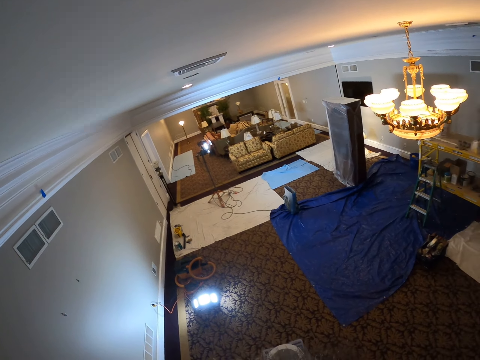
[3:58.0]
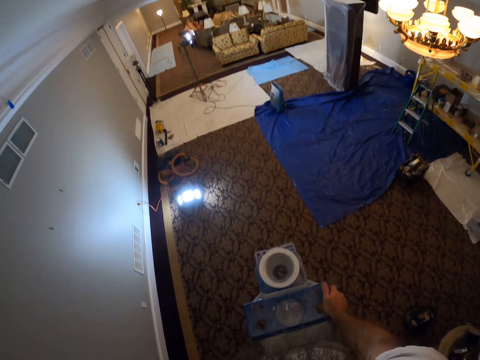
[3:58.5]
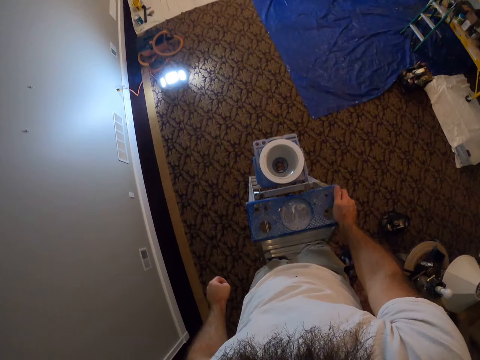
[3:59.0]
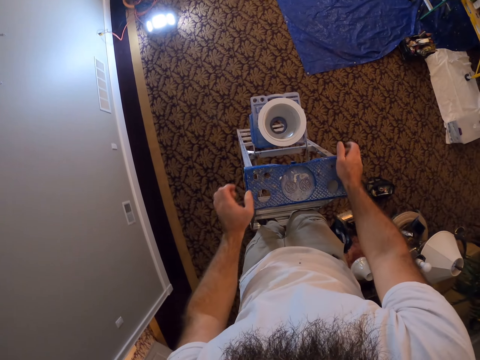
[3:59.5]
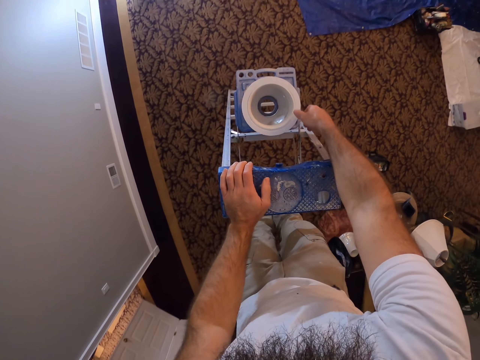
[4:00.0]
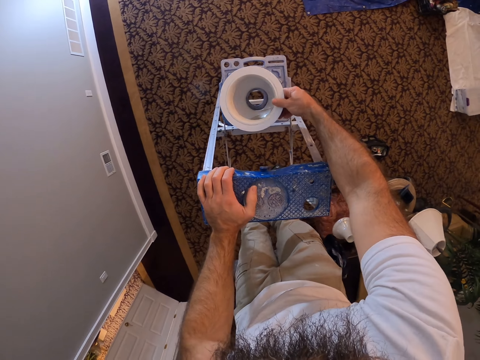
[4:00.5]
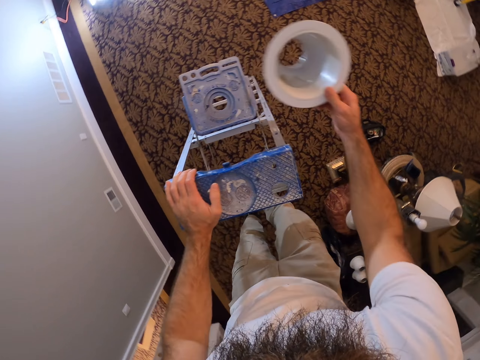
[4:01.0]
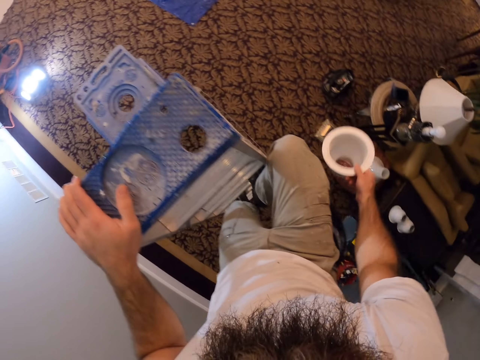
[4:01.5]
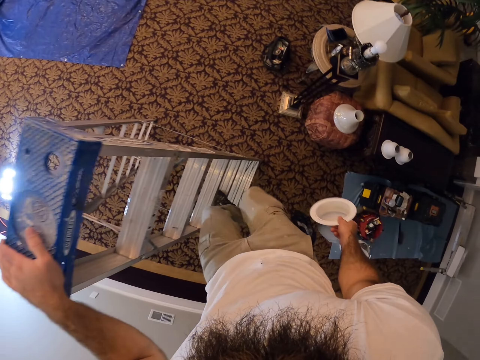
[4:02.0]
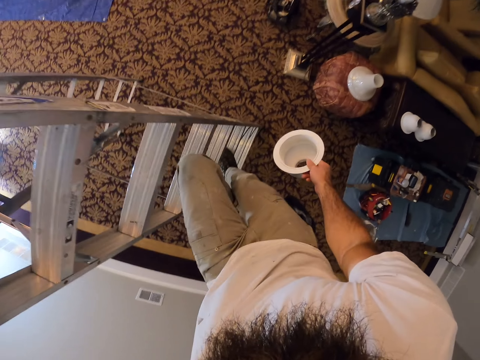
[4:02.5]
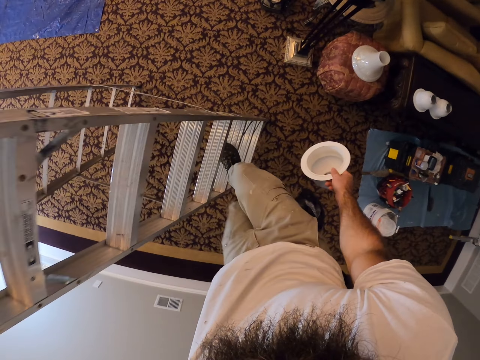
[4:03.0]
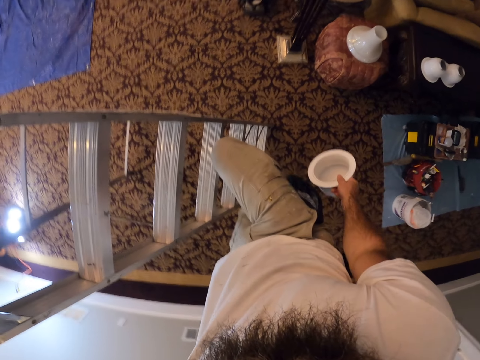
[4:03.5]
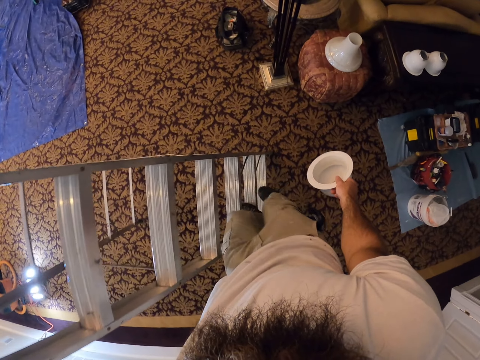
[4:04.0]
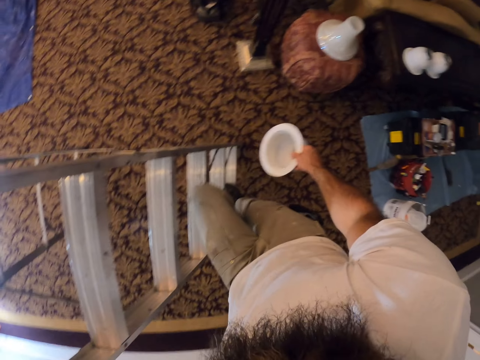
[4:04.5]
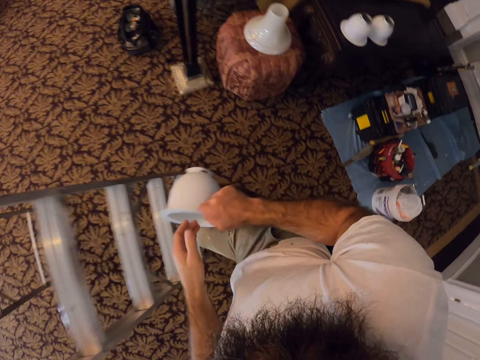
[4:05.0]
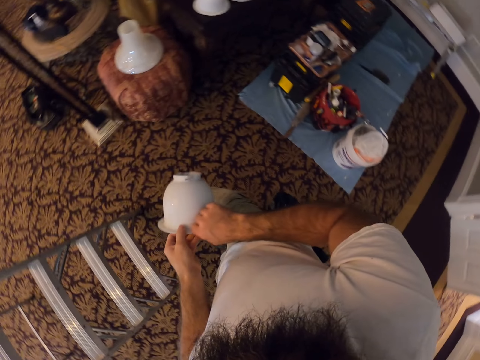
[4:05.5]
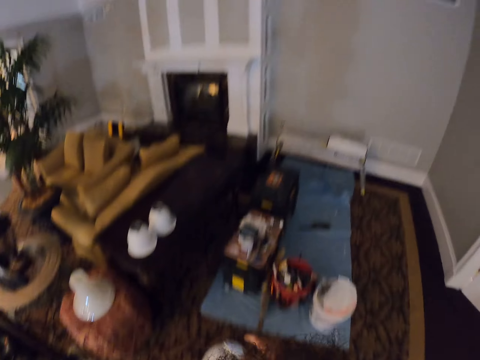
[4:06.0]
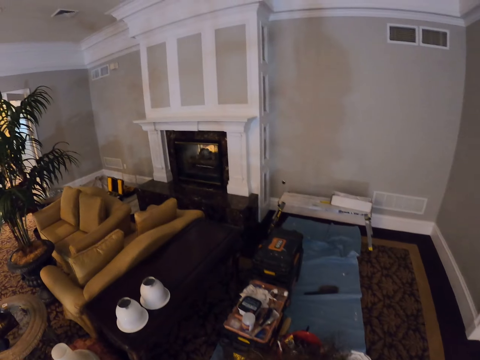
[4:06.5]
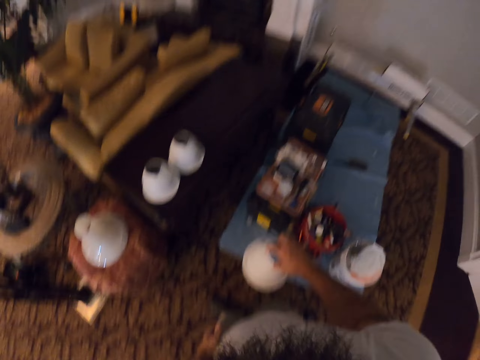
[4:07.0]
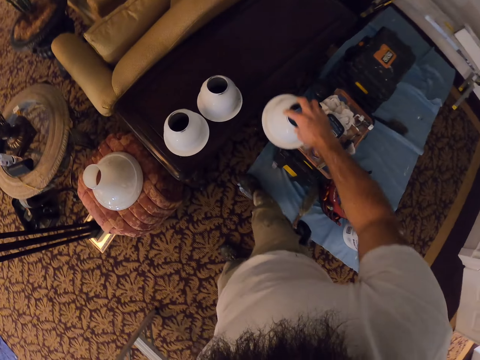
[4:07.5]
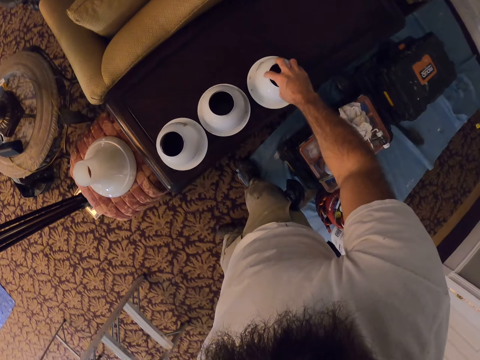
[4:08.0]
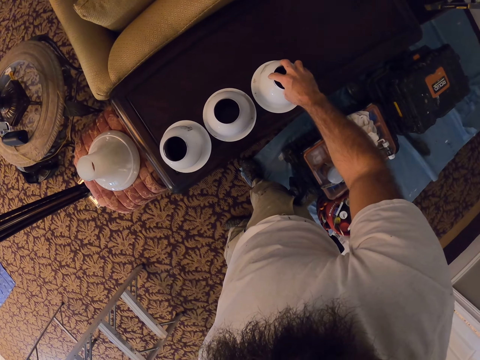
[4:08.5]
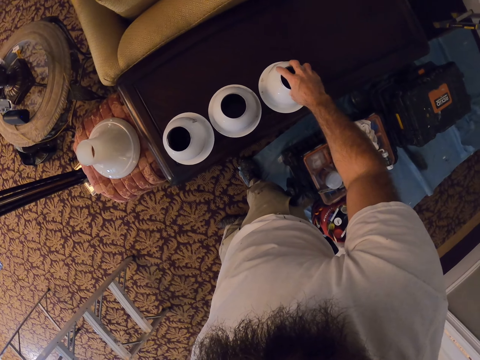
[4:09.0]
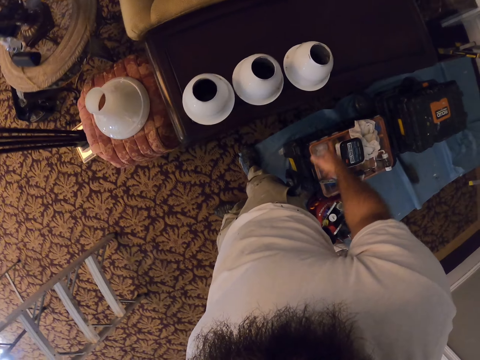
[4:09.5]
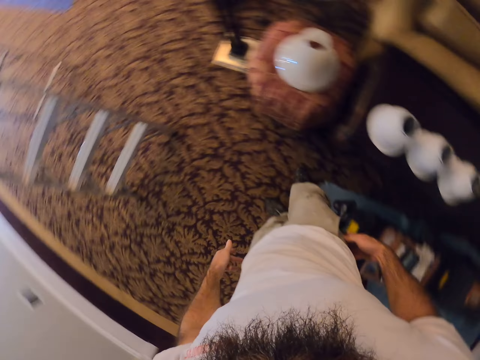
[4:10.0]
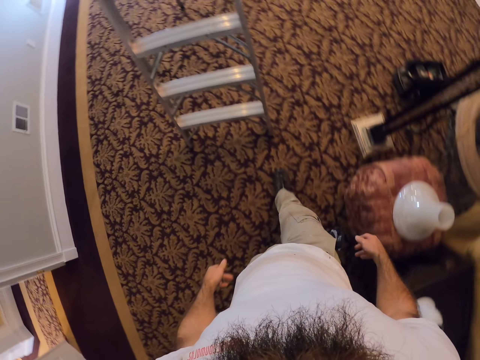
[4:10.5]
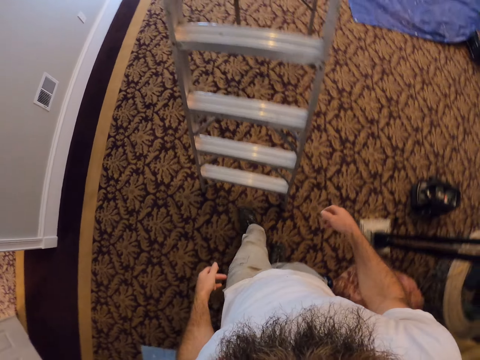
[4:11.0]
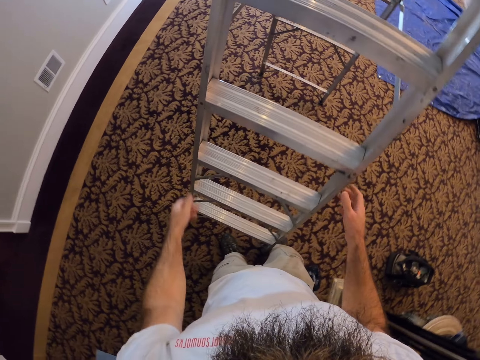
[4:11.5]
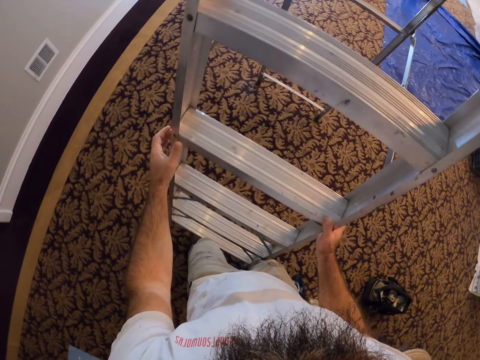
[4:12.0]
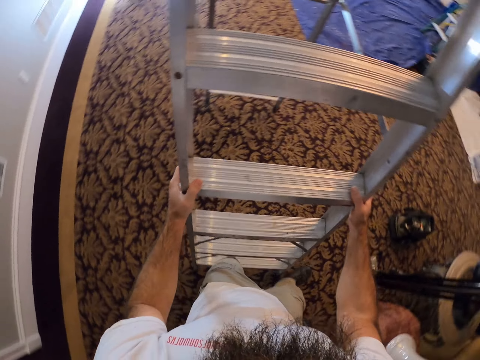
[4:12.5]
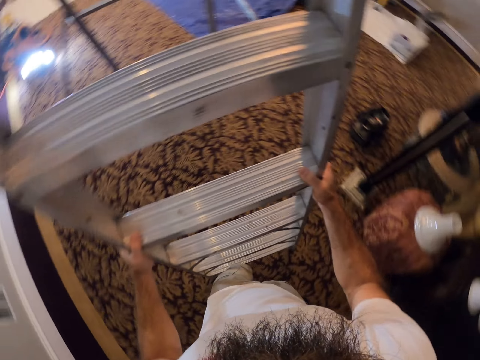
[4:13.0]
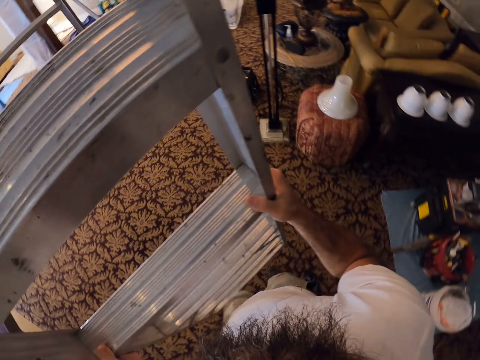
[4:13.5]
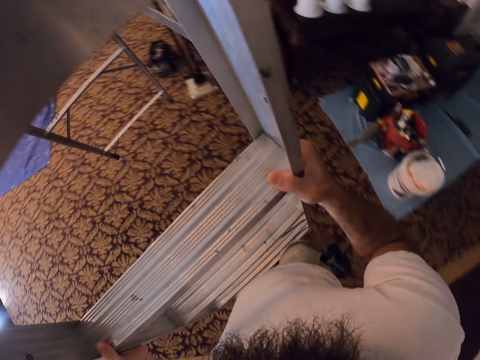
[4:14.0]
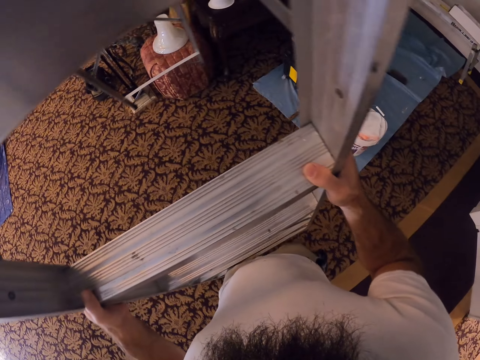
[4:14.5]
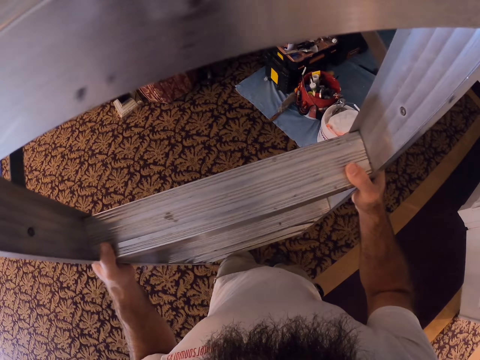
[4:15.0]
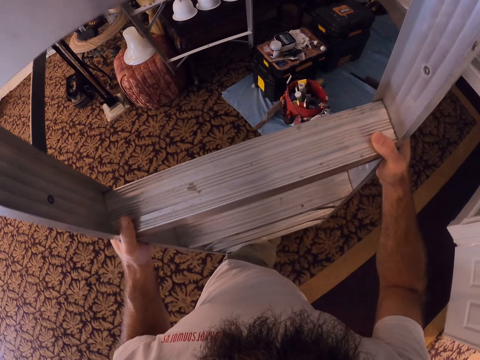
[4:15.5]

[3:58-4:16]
The camera wearer places his left hand on the ladder. He picks the lamp holder from the ladder with his left hand. He climbs down the ladder. He holds the lamp holder with both hands. He walks. He drops the lamp holder on a table with his right hand. He walks. He holds the ladder. He picks the ladder from the floor with both hands. He moves the ladder.

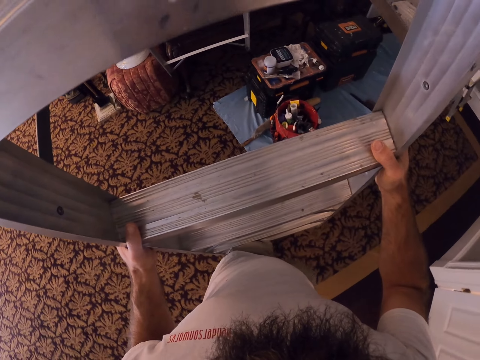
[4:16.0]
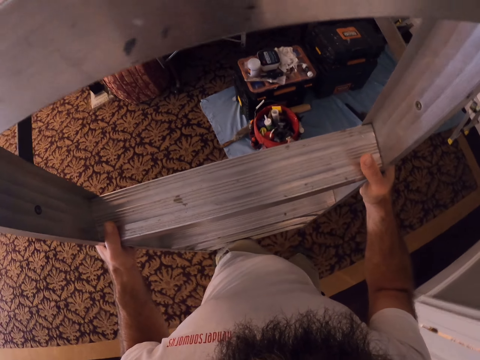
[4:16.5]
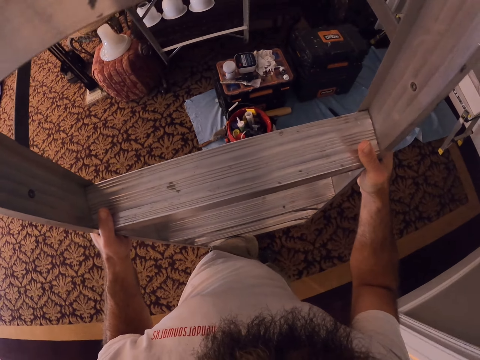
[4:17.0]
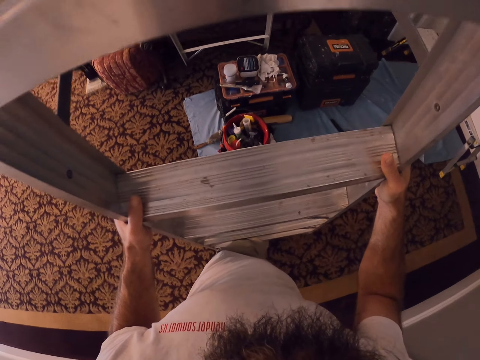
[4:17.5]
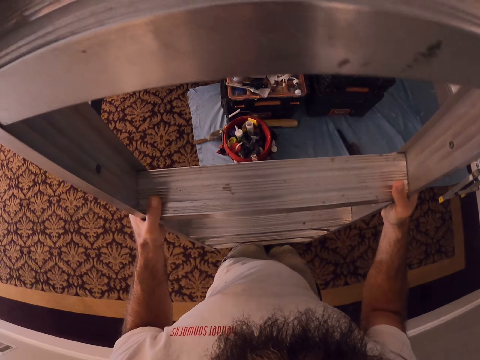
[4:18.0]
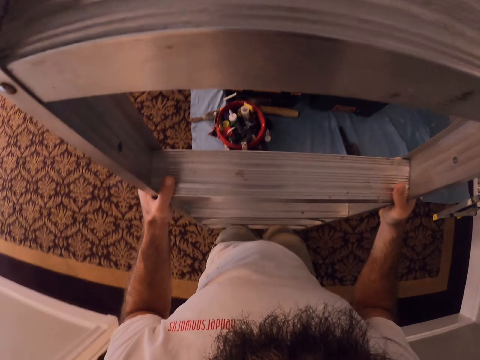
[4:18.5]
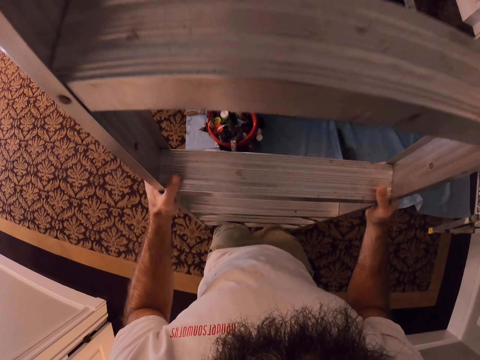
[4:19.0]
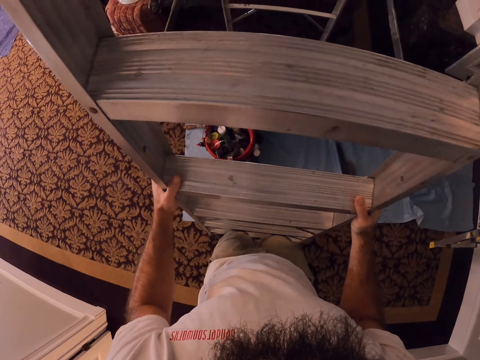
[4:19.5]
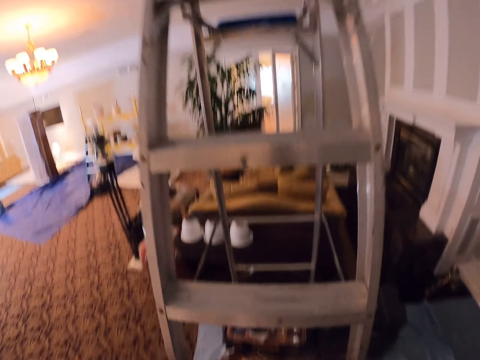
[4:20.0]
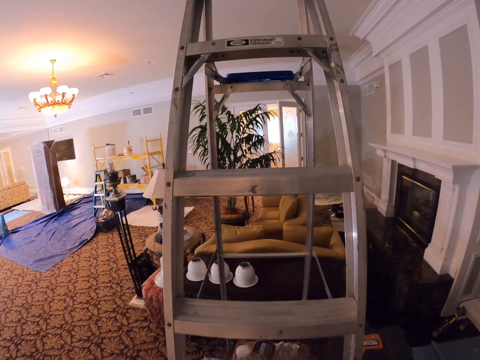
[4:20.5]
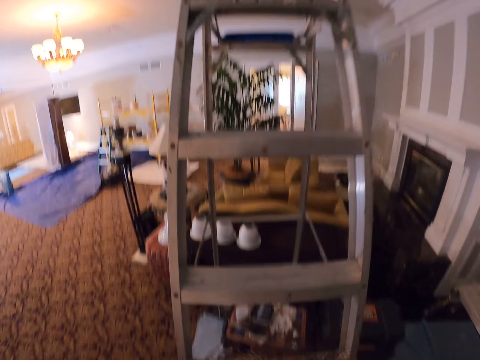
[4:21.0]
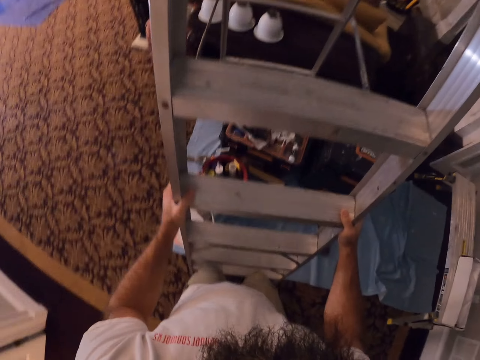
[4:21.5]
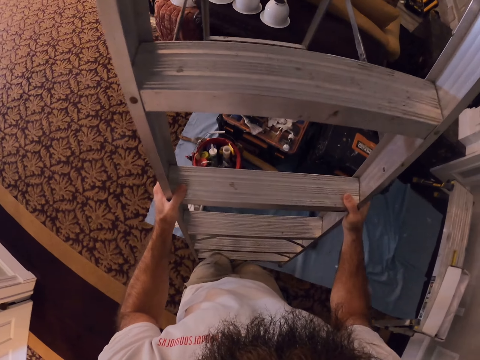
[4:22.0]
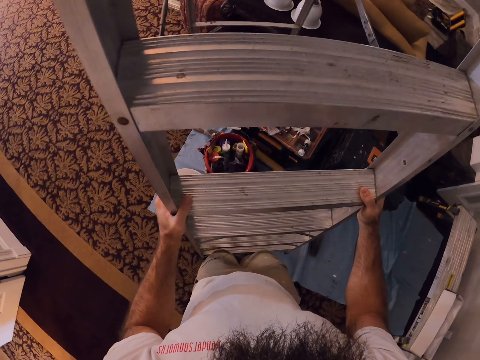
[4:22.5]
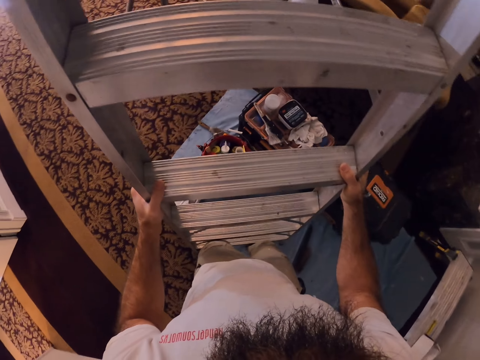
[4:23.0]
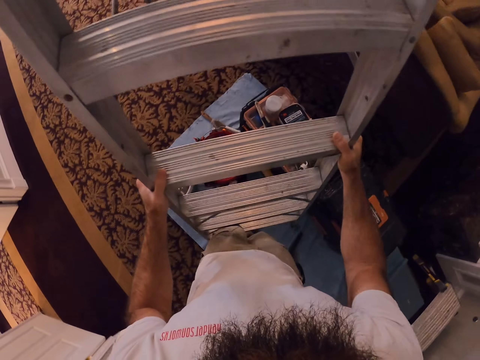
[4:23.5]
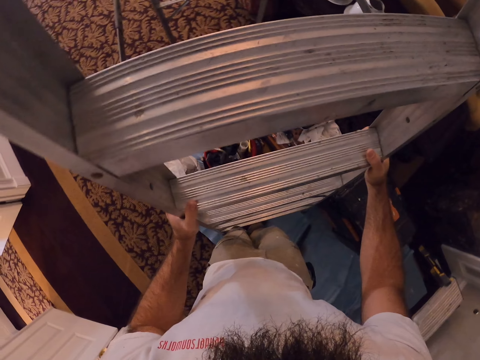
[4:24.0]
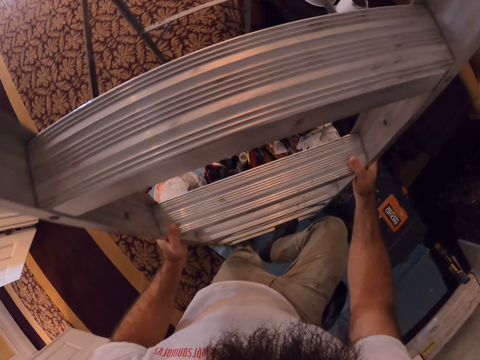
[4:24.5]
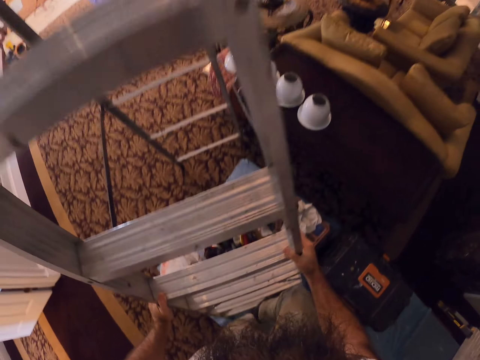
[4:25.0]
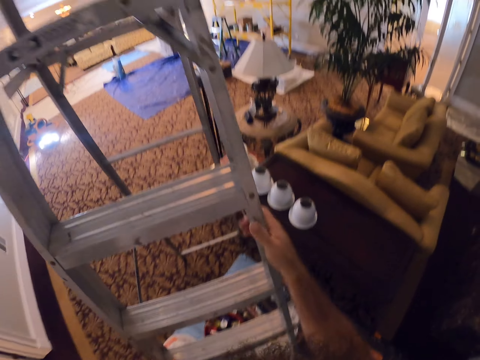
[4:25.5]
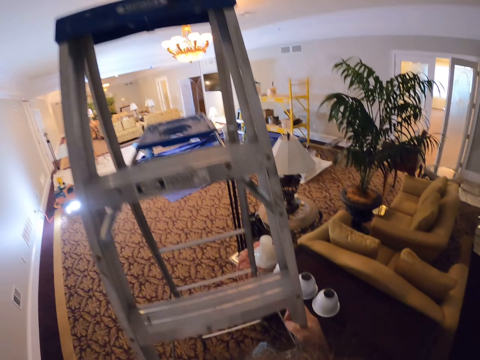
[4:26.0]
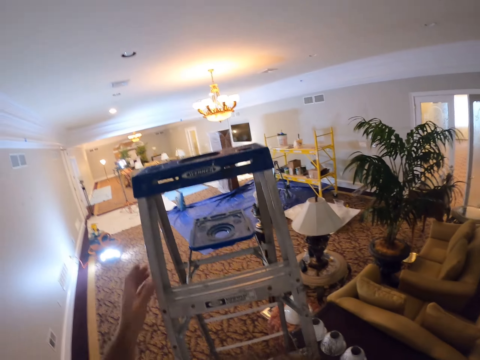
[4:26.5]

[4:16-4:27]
The camera wearer drops the ladder on the floor with both hands. He picks the ladder from the floor with both hands. He drops the ladder on the floor with both hands. He climbs up and down the ladder with both hands.
